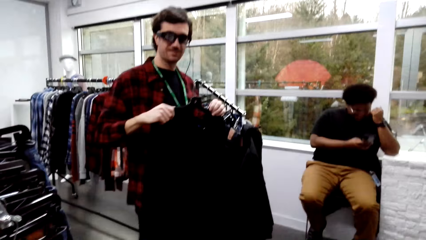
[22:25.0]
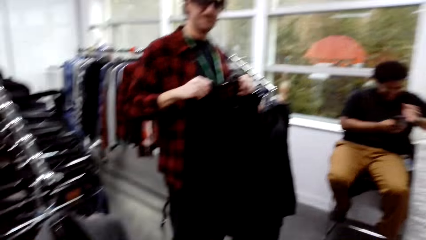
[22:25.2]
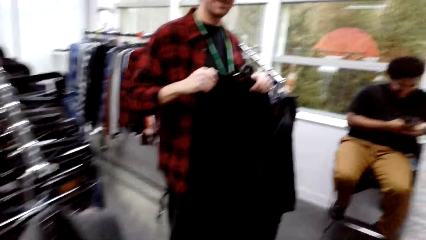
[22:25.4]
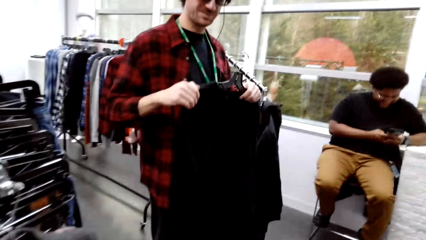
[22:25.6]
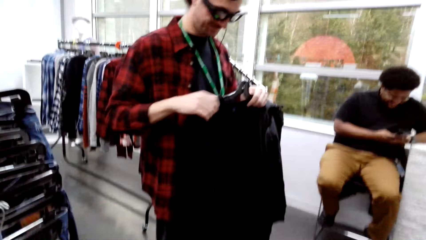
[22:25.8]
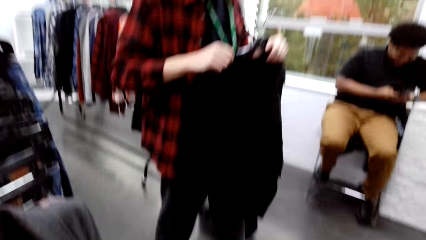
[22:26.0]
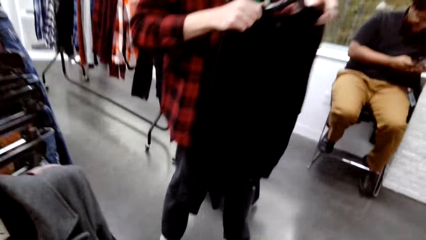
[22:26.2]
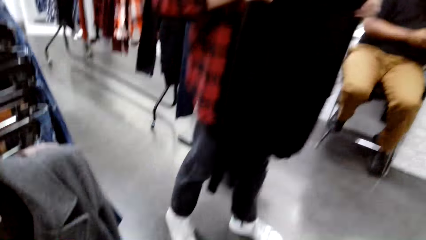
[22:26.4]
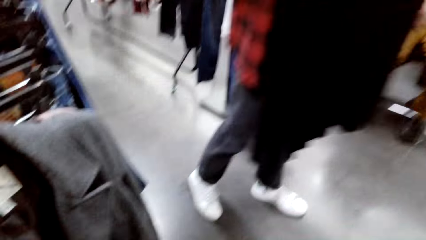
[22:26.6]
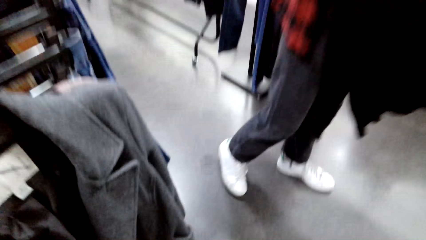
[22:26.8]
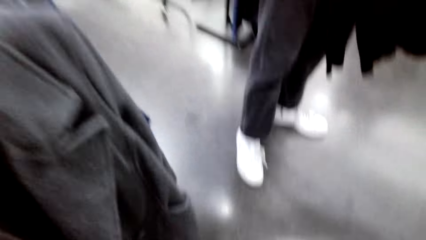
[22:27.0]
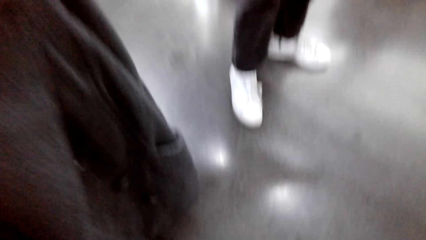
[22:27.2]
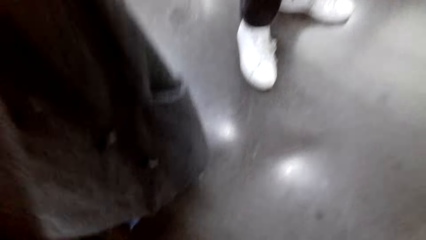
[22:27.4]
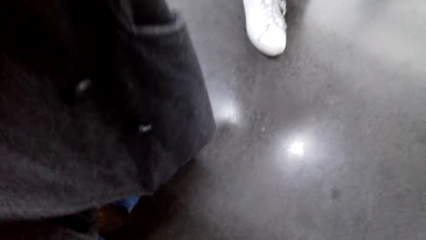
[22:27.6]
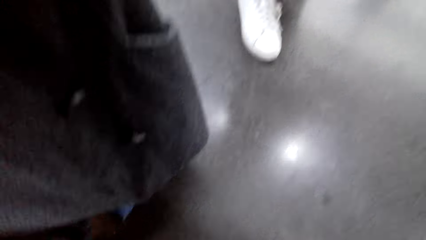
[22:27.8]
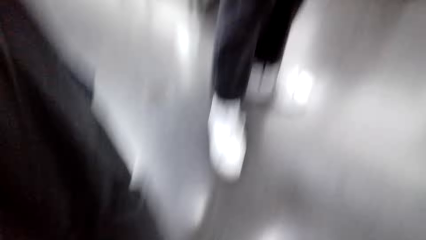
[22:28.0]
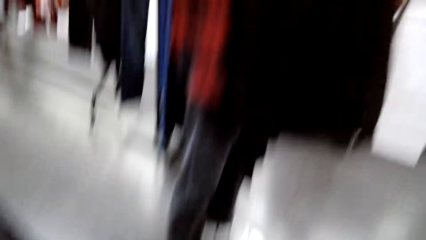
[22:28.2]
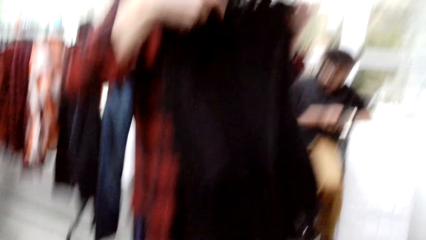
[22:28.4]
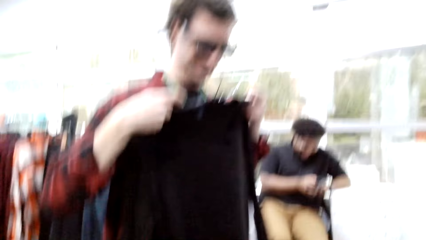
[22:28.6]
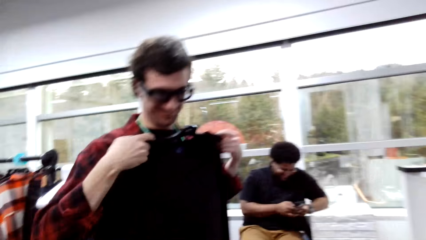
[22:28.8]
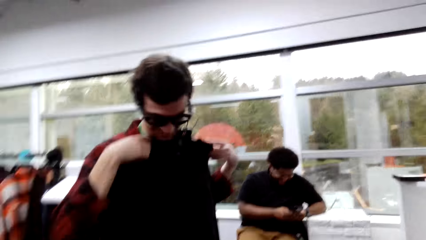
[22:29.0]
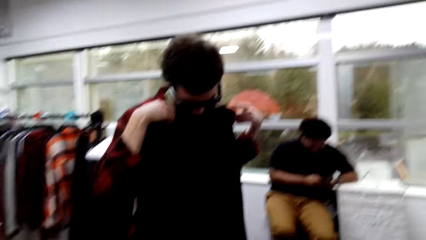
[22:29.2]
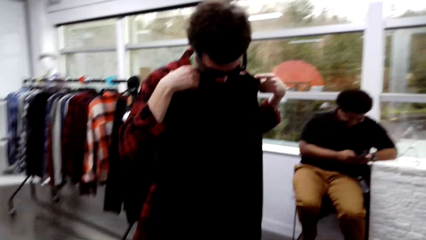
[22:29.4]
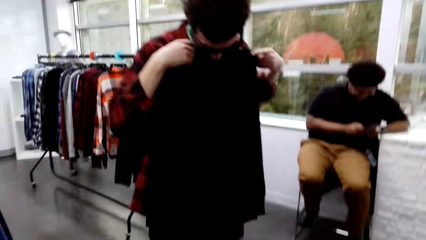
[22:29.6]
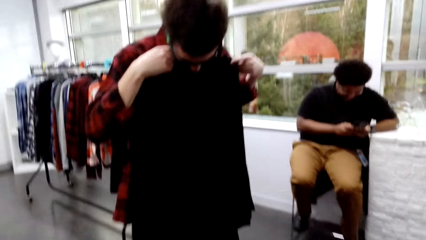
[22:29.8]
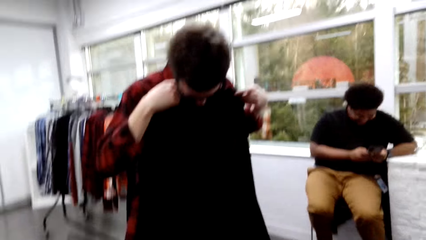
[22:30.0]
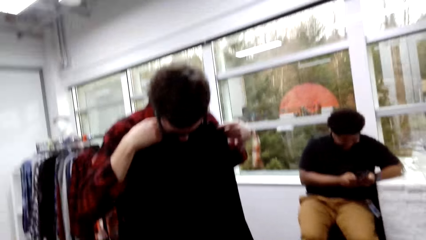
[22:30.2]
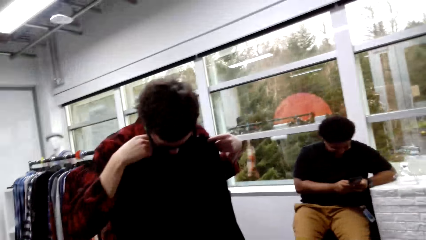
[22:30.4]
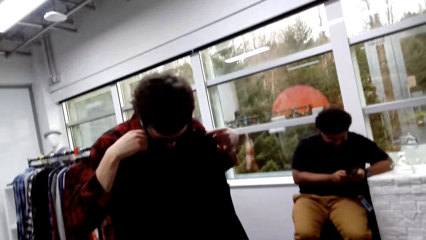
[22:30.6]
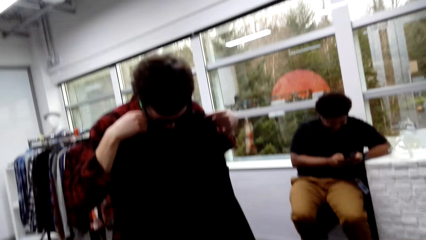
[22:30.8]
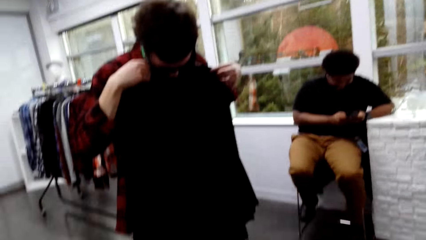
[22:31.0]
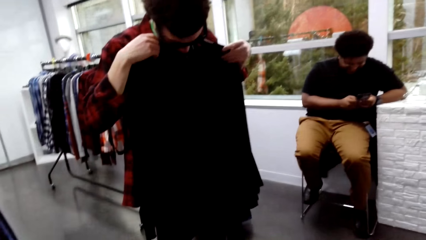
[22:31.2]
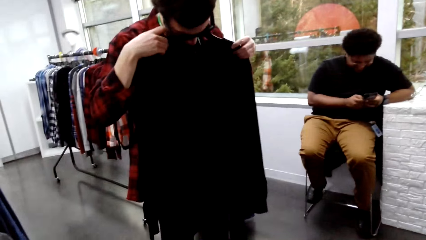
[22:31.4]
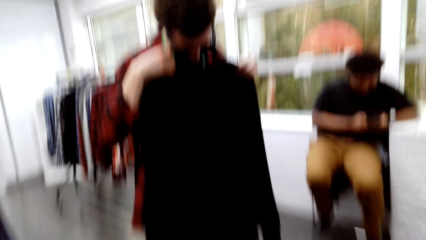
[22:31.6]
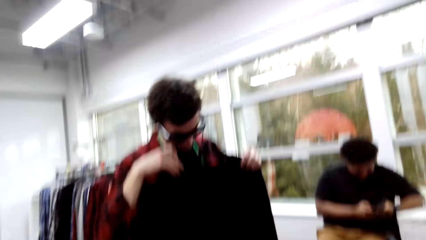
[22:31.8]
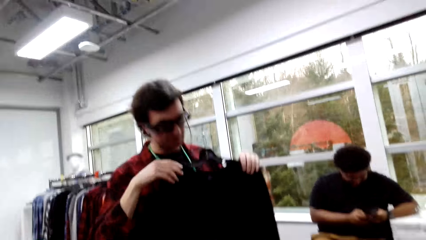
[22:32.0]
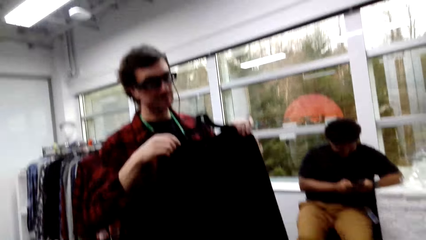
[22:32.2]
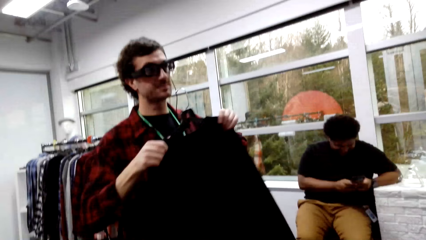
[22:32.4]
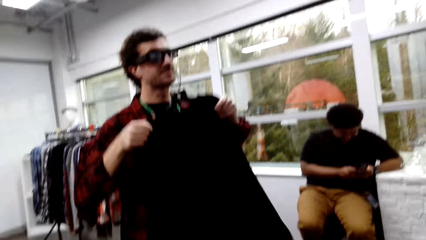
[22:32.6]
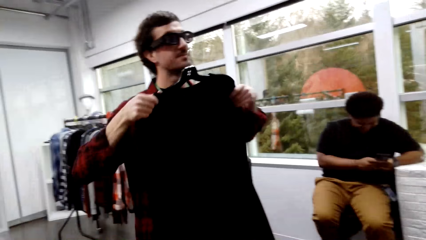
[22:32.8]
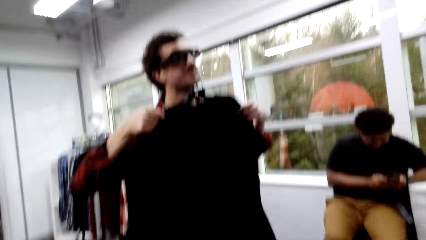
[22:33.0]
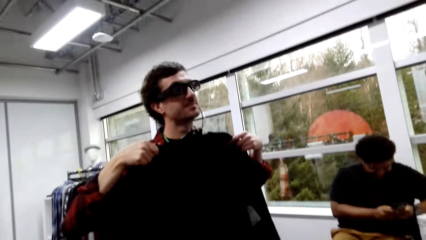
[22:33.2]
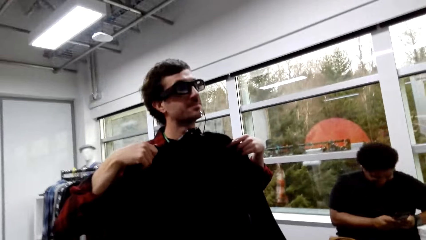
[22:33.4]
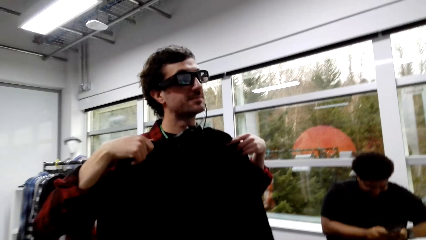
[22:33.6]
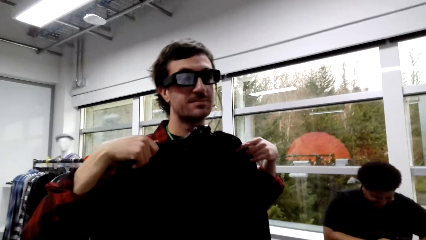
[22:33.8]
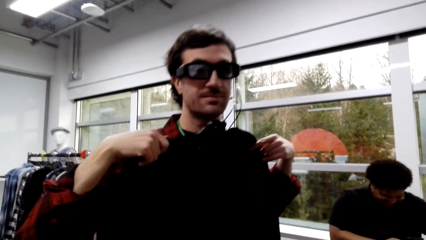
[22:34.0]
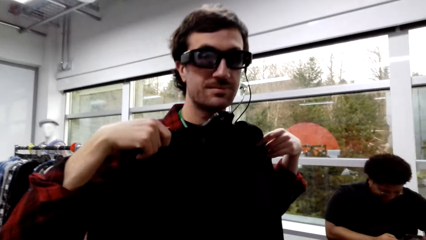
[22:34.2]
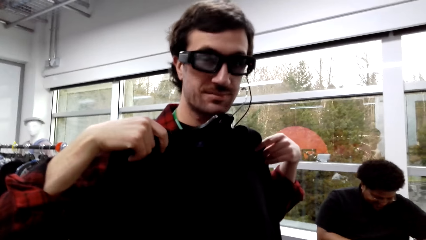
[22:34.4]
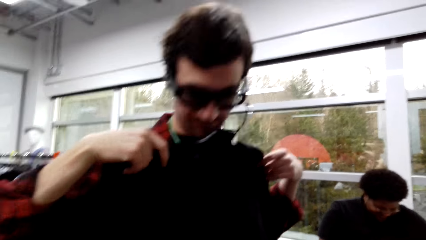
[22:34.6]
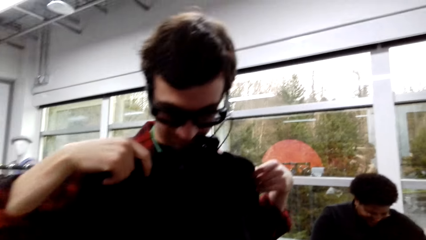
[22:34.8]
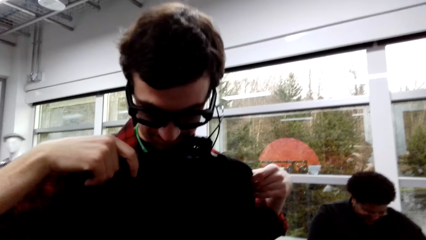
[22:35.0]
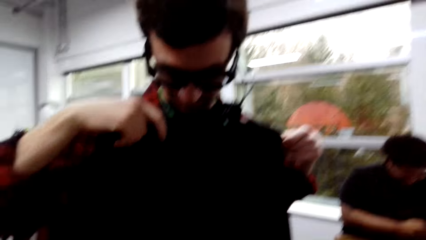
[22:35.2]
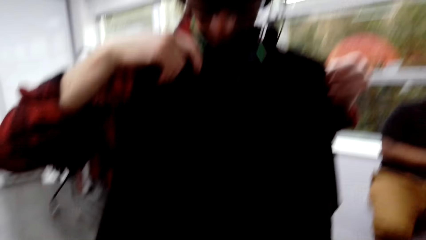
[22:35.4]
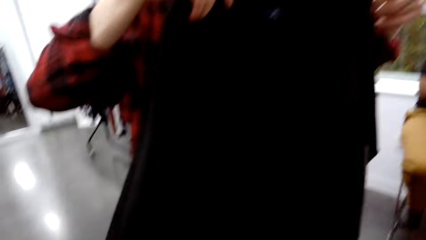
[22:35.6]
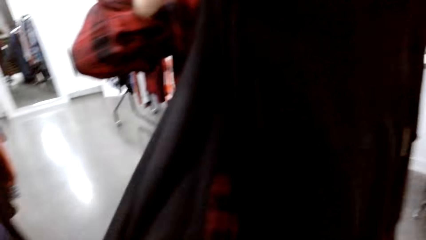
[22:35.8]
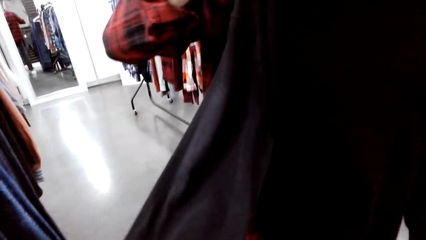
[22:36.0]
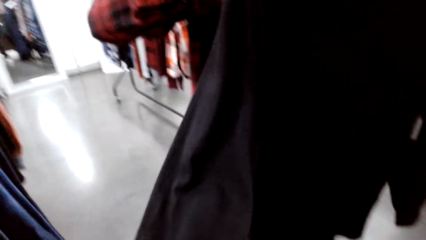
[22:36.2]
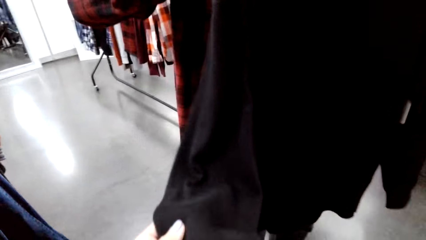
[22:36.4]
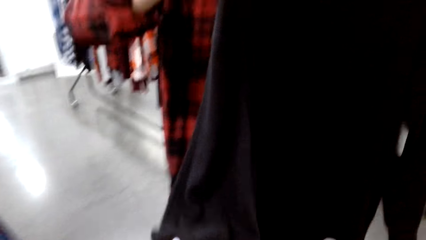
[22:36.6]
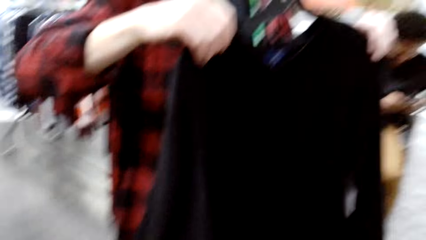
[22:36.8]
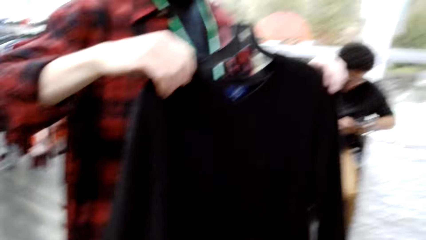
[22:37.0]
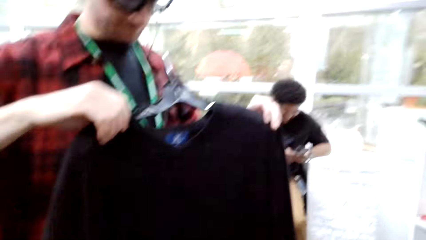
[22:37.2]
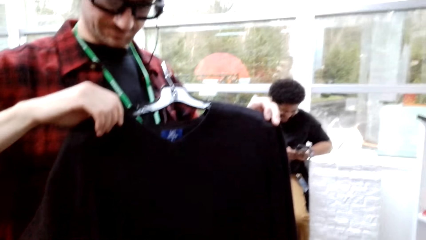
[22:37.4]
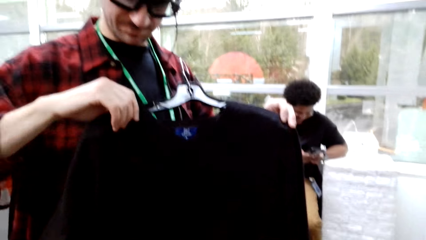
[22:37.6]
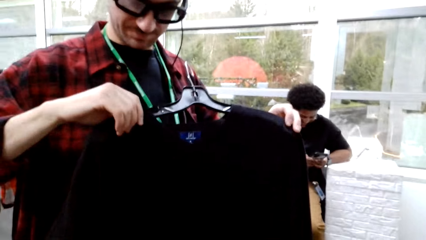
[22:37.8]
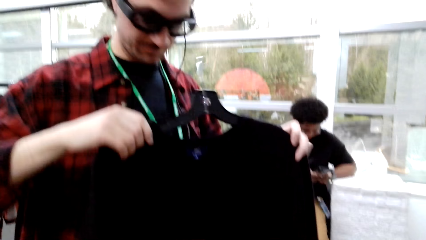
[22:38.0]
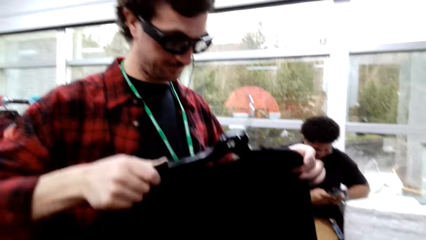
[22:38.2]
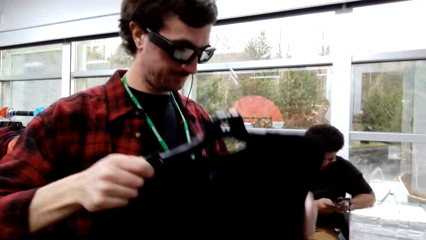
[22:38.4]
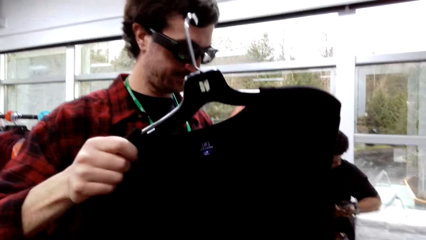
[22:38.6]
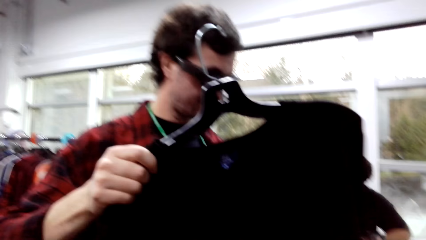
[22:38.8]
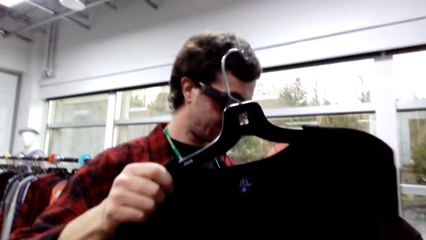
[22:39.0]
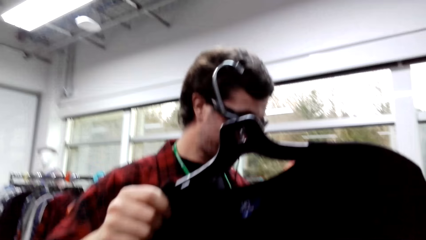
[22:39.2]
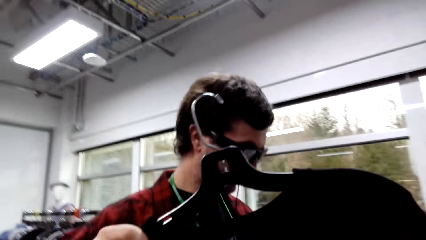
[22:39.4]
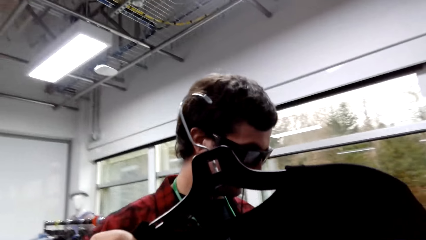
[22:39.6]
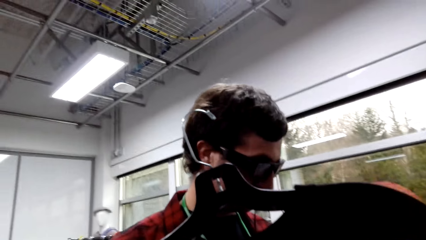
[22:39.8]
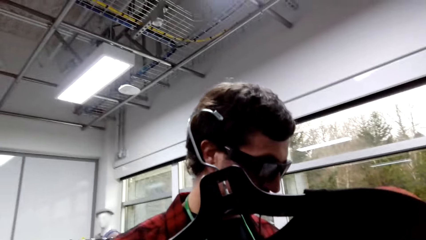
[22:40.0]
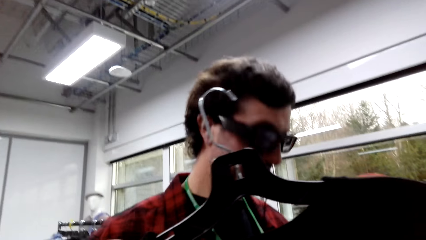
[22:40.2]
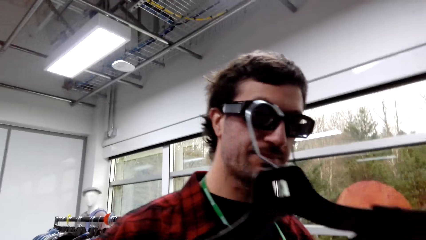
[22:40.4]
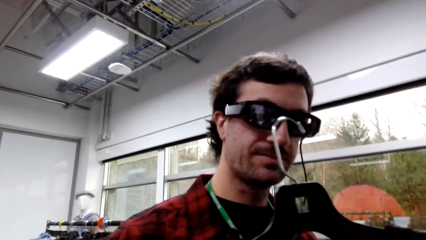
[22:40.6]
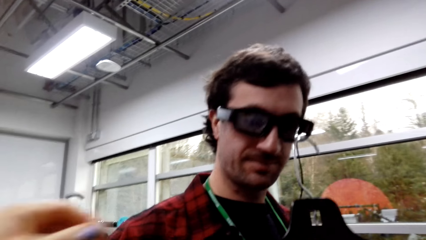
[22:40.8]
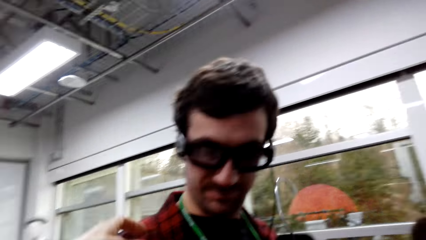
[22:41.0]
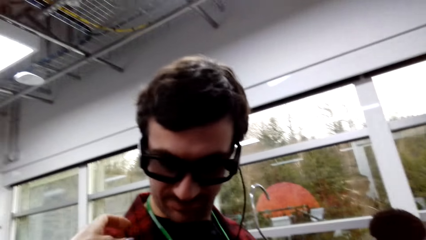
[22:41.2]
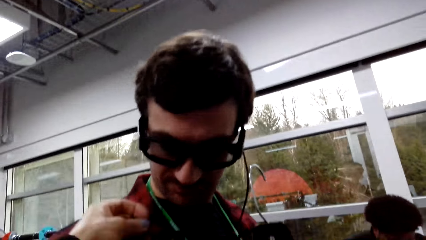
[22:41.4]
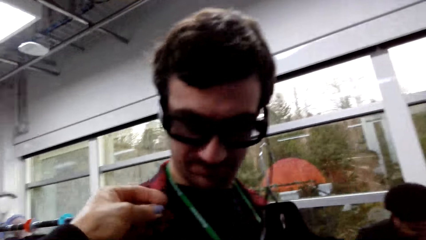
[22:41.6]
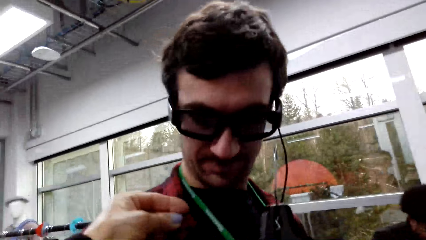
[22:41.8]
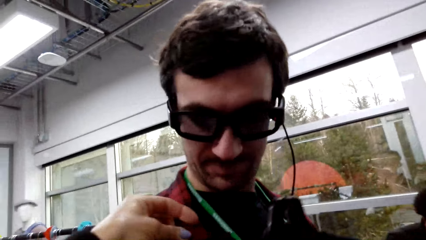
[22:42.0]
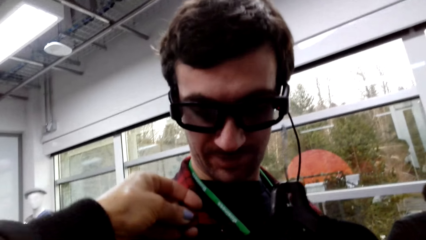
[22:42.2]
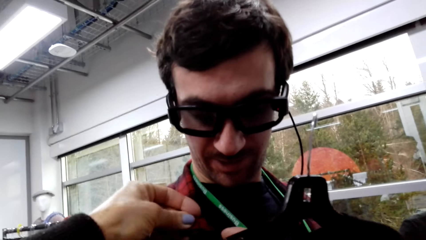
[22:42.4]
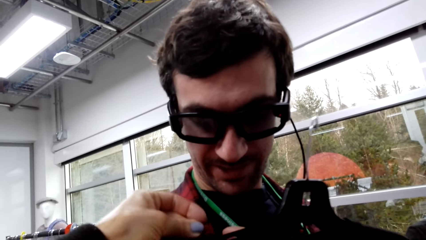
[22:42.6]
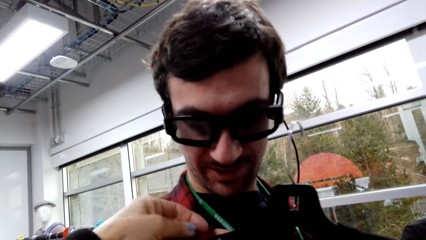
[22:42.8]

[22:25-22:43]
A male walks around the store. The camera wearer converses with the male. The male tries the pants, converses with the camera wearer and tries a sweater. The camera wearer converses with the male and holds the sweater with a hand. The male looks at the sweater. The camera wearer converses with the male and touches the cloth.
